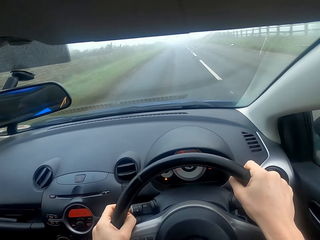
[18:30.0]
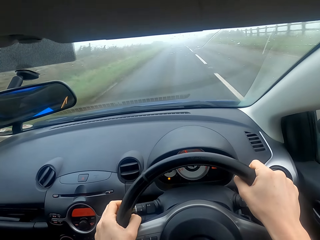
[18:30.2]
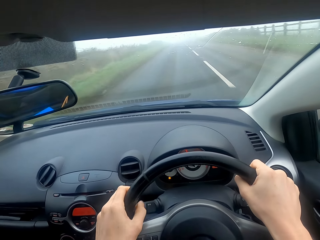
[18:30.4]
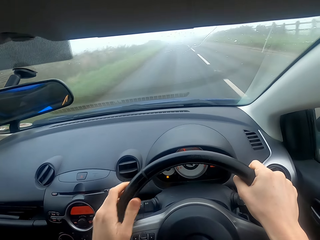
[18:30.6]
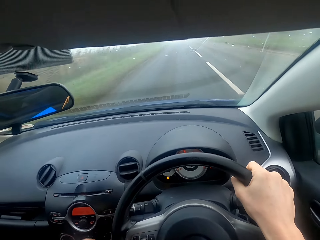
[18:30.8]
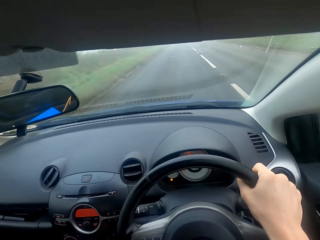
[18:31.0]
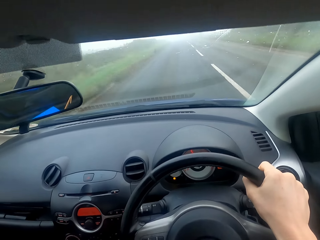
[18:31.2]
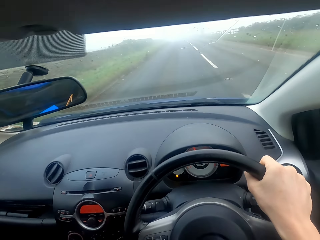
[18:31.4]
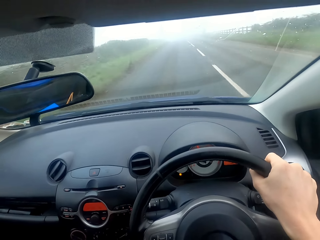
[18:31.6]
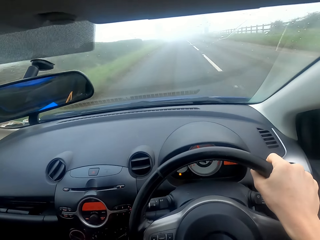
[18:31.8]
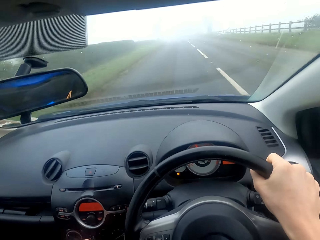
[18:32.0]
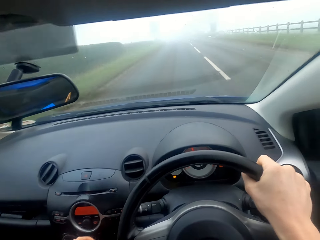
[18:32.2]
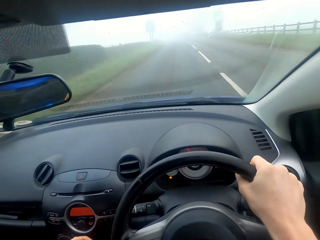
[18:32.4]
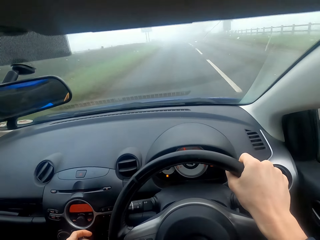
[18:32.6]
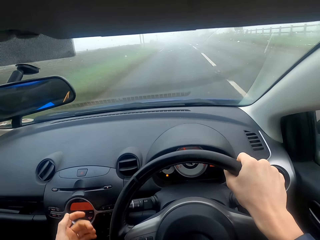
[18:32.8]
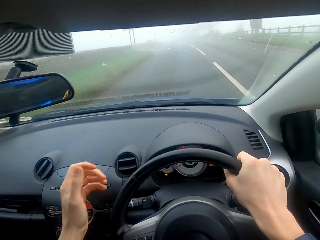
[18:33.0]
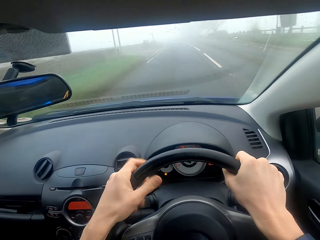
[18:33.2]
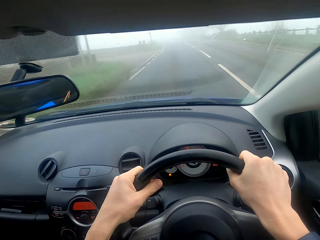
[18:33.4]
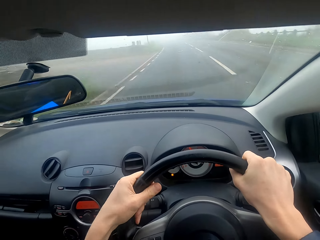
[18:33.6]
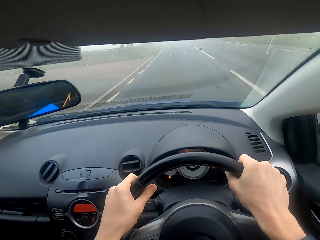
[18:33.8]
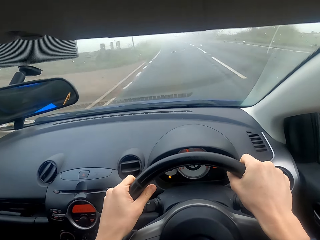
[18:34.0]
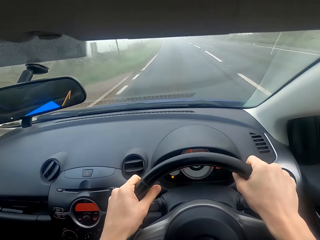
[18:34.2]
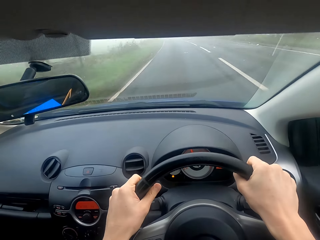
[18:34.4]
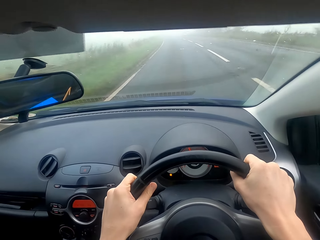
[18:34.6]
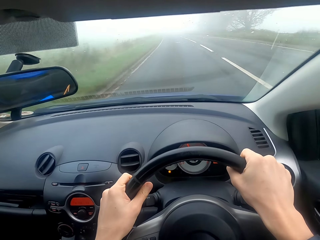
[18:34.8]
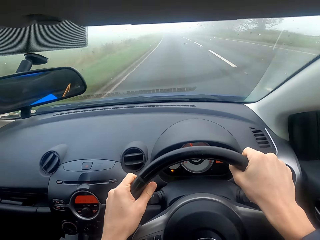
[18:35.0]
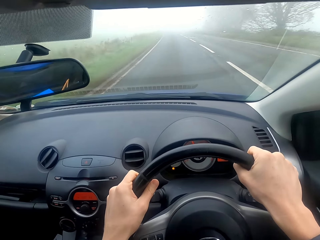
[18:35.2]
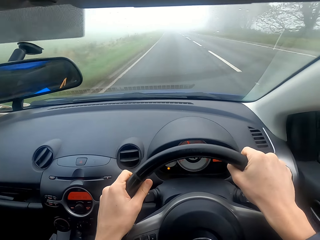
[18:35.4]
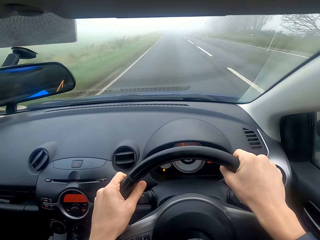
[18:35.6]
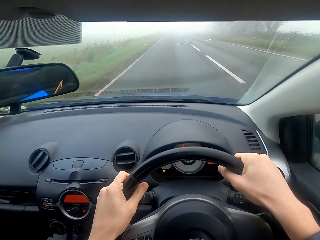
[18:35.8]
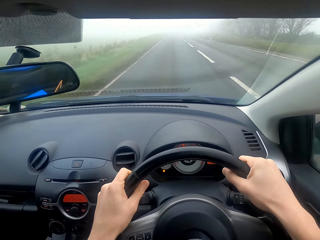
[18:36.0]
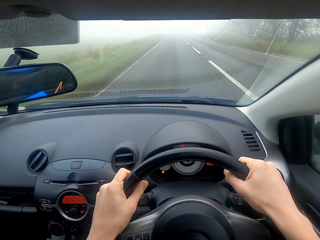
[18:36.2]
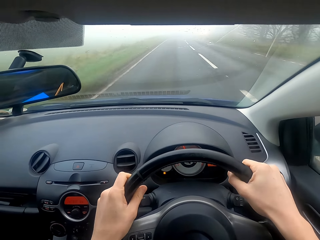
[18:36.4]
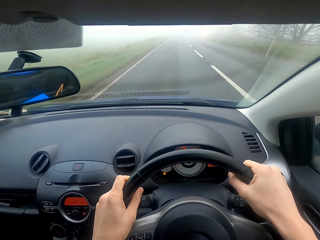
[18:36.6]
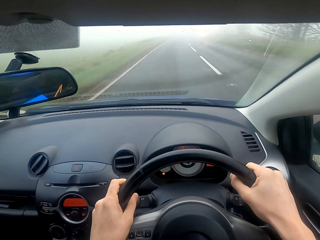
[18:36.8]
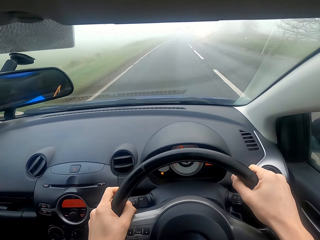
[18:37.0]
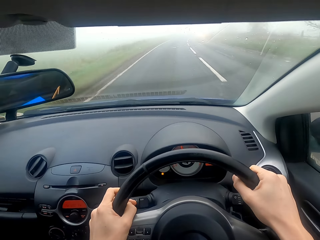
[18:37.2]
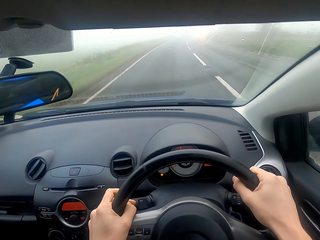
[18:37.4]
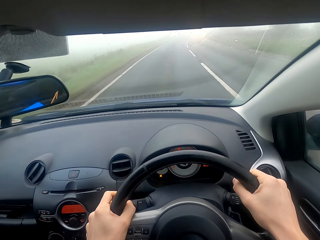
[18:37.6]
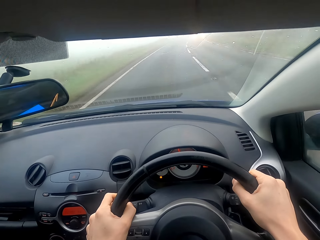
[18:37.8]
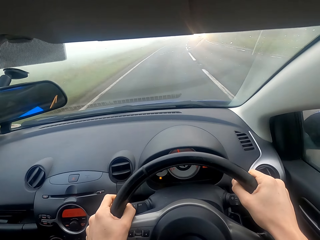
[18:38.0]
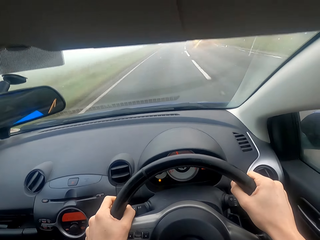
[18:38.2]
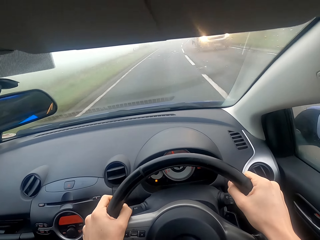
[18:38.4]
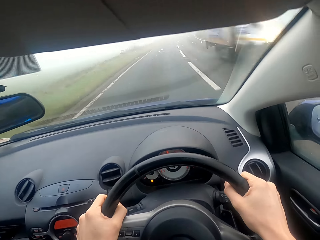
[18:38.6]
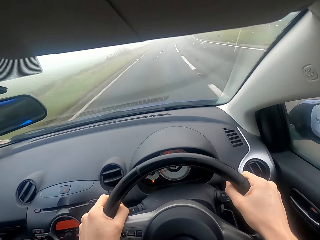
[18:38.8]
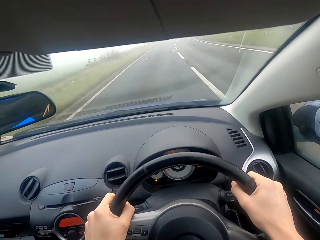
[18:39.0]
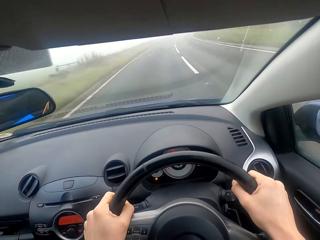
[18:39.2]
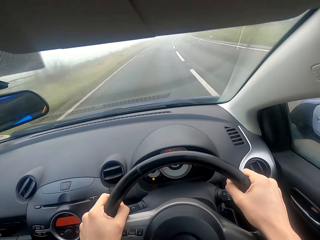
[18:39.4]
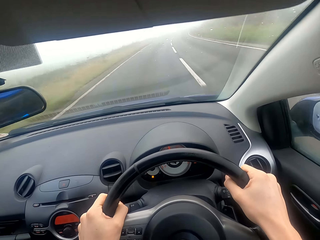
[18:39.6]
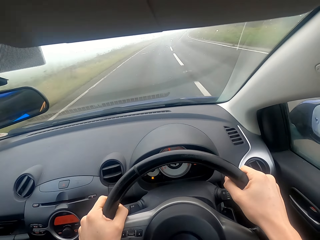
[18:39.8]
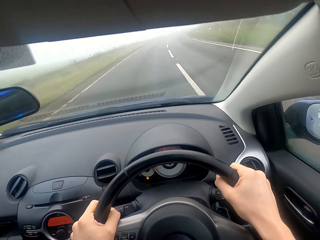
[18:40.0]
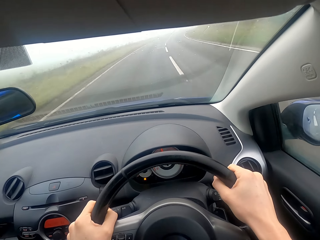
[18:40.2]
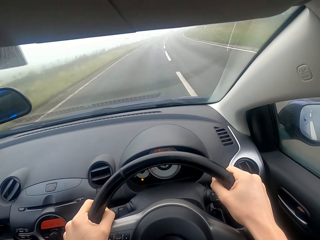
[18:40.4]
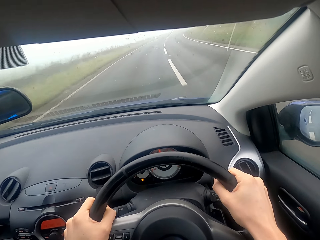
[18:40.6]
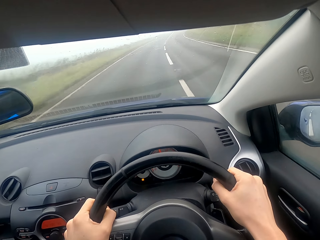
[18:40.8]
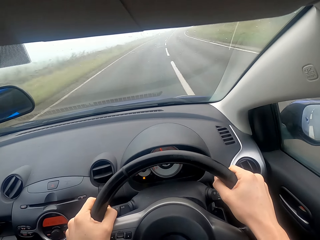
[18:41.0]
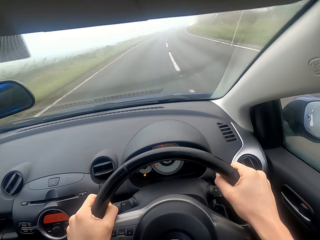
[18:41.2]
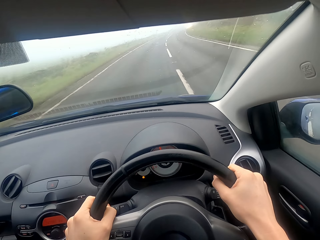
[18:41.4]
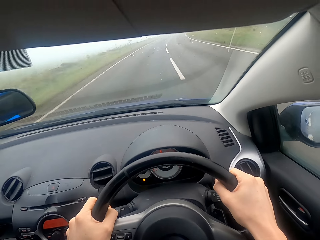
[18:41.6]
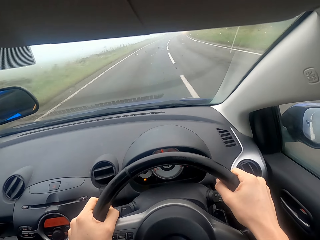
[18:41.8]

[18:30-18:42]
The camera wearer changes gear. They drive on the road.

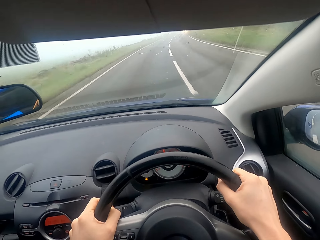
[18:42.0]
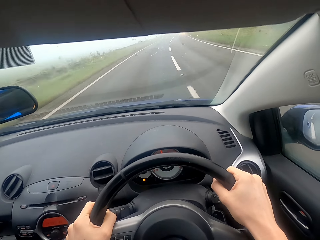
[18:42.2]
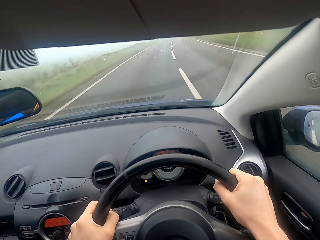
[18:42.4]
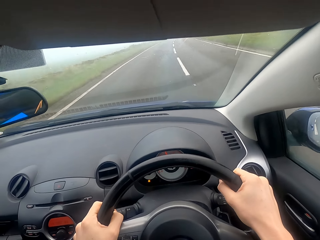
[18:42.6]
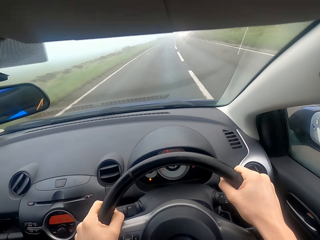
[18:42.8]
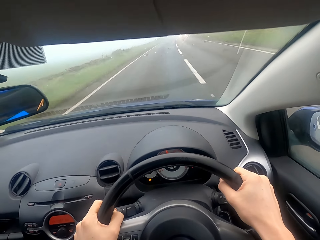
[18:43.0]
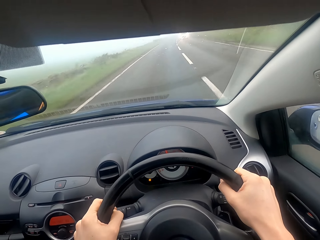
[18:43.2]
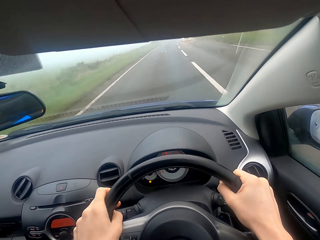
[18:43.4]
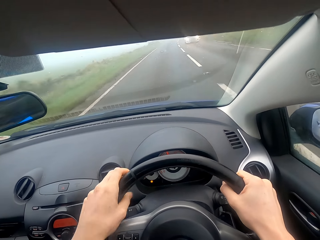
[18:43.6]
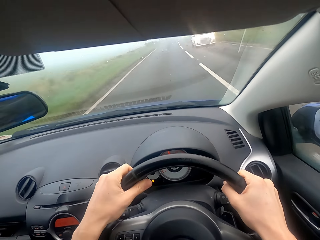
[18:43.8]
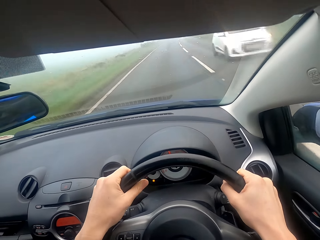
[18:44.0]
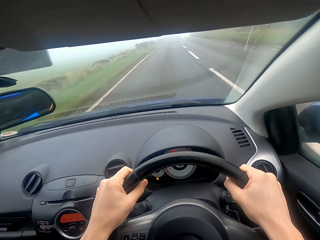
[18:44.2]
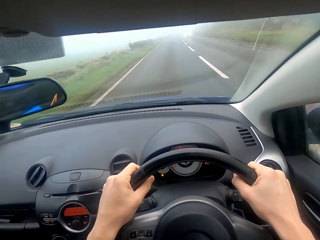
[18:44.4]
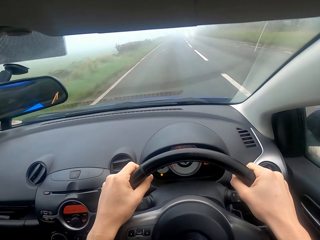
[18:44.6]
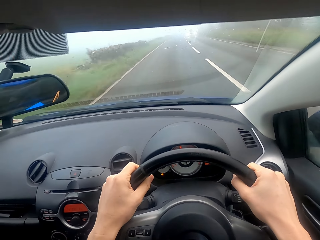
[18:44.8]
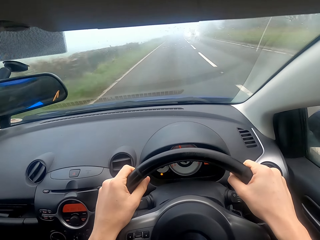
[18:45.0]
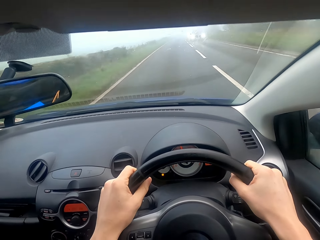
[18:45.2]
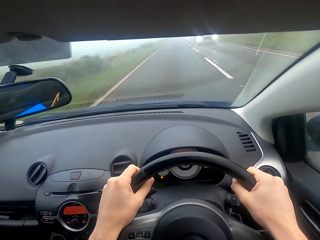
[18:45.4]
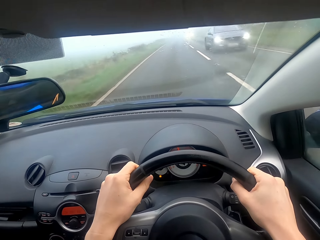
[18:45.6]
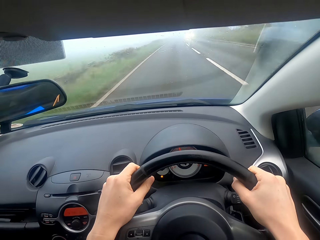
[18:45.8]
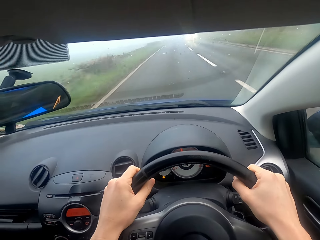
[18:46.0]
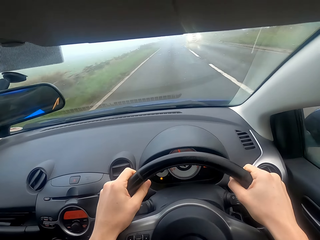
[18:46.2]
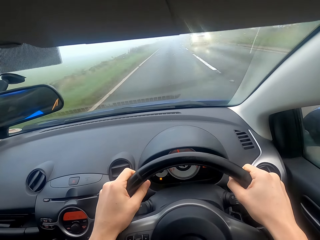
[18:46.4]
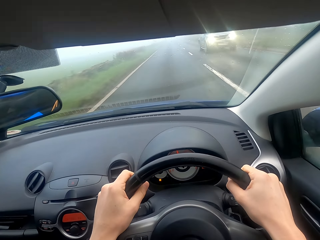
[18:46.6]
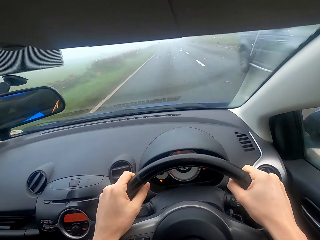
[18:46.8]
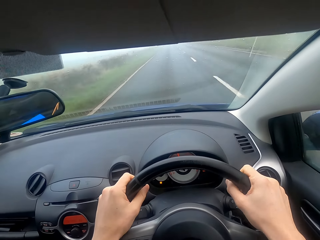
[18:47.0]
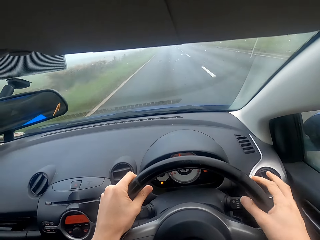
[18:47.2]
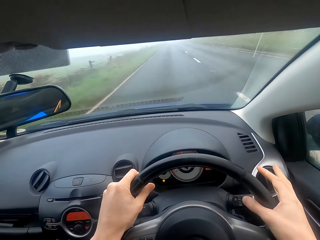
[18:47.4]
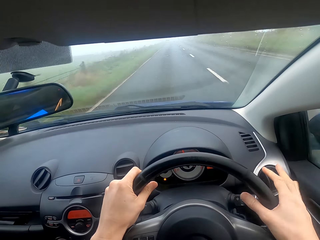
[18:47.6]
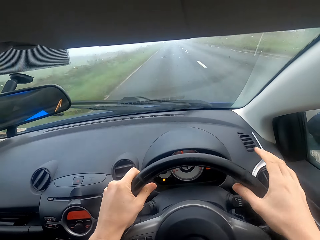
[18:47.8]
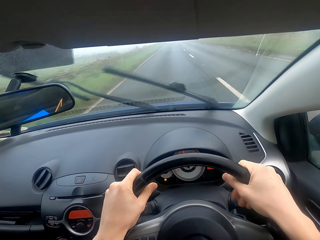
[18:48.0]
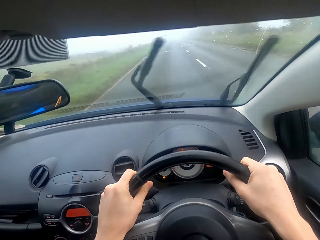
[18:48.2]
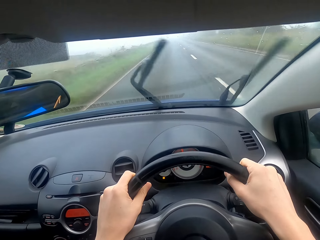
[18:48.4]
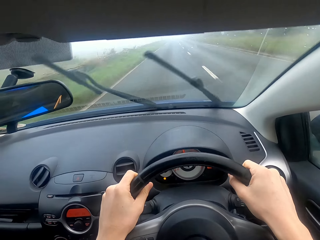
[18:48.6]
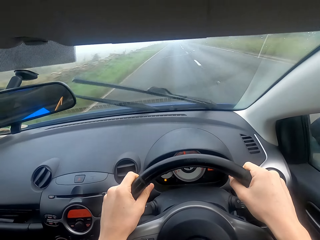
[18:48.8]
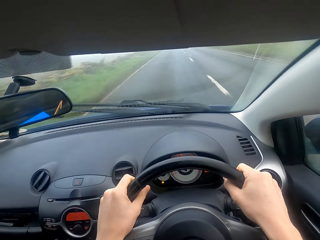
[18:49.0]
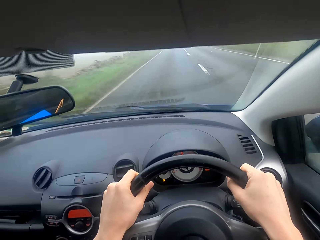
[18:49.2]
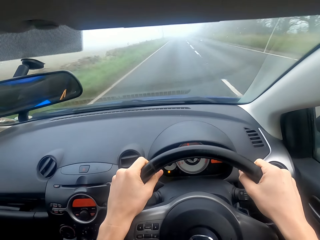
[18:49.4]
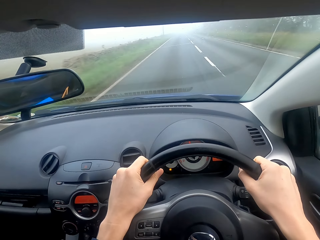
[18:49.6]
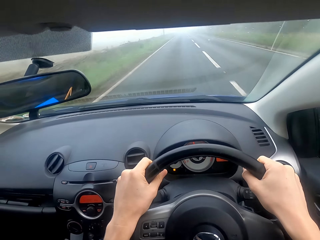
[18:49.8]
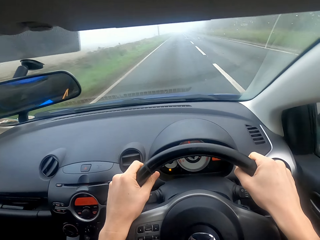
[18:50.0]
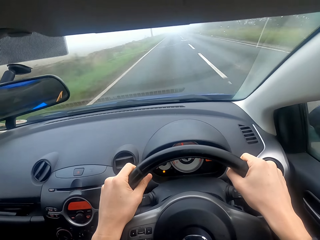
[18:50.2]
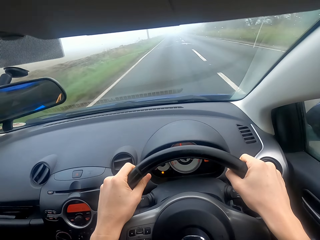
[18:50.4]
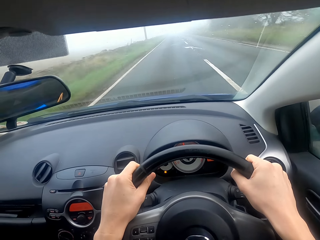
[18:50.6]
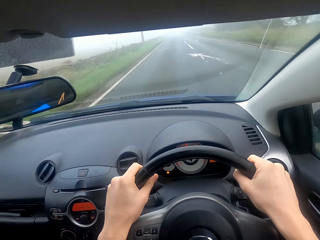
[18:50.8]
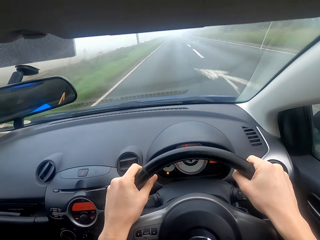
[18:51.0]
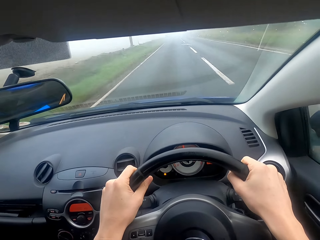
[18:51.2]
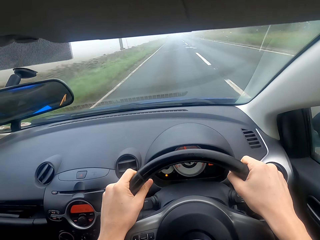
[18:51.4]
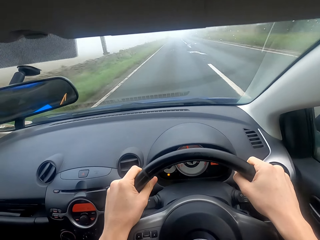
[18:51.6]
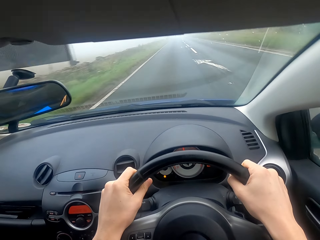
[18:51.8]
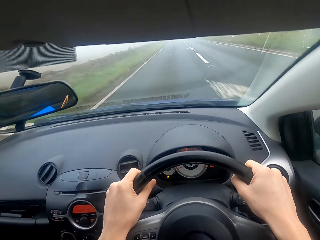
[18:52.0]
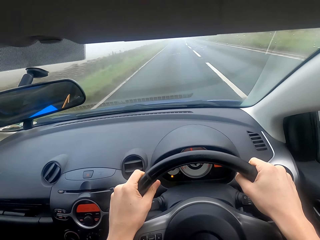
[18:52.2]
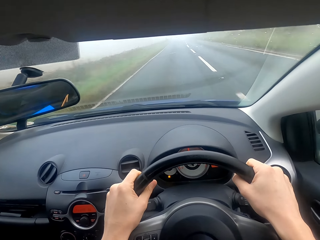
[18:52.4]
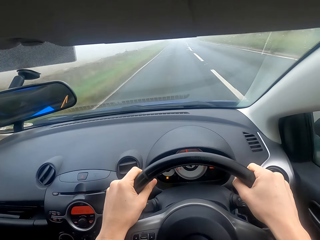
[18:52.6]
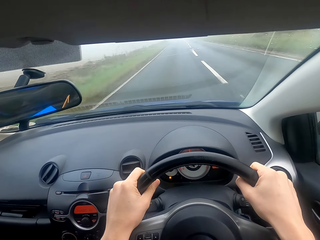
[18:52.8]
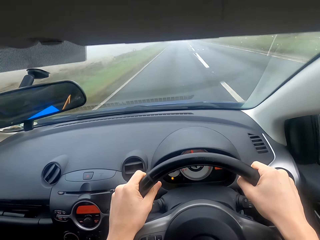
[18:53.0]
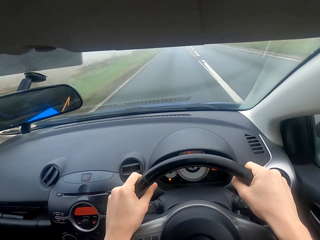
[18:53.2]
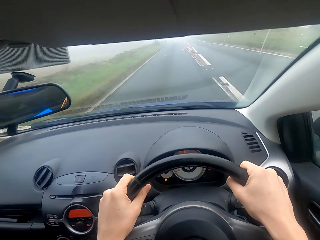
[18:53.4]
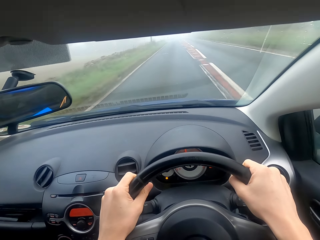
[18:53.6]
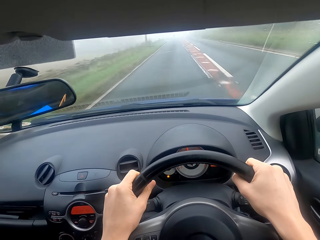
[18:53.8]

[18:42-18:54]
The camera wearer presses the windshield wiper switch. They drive on the road.
